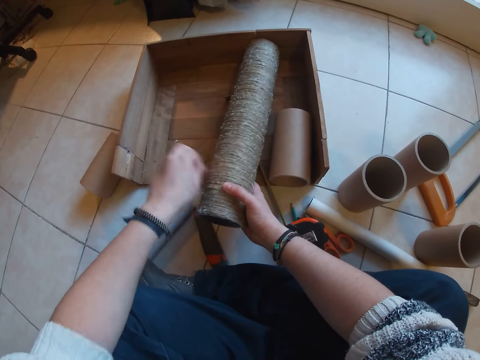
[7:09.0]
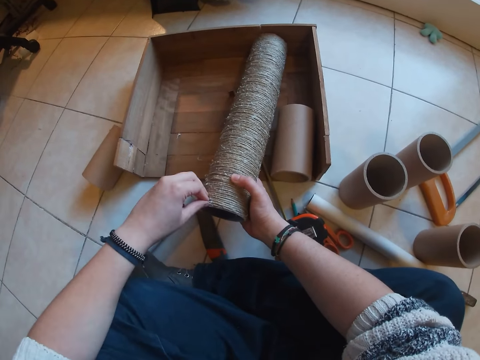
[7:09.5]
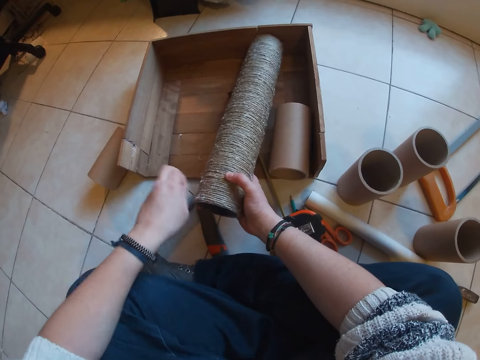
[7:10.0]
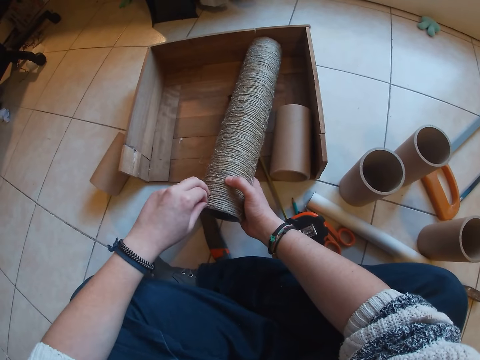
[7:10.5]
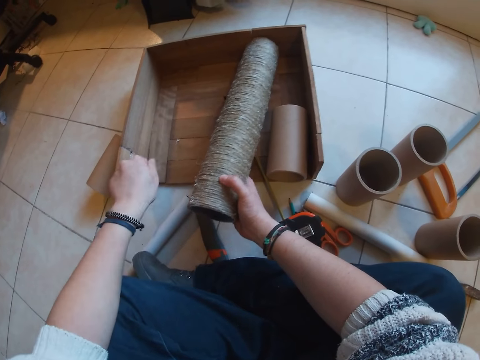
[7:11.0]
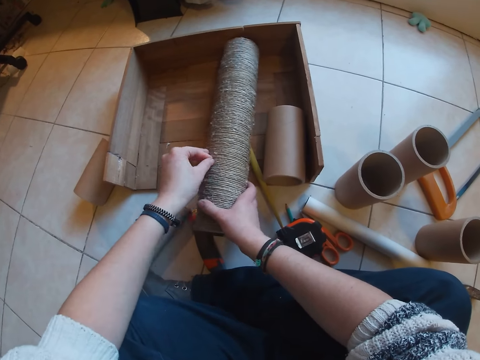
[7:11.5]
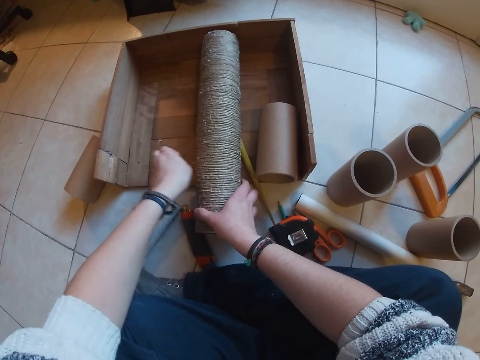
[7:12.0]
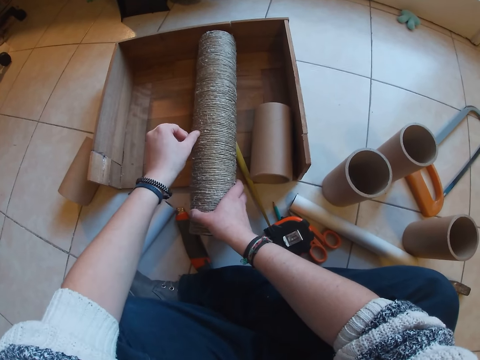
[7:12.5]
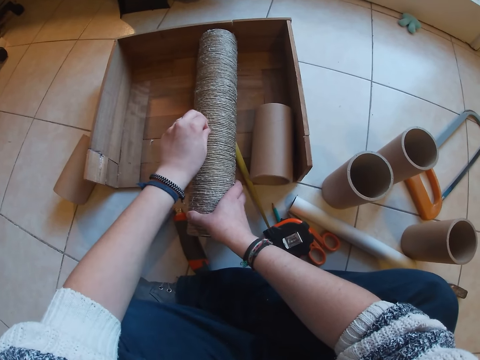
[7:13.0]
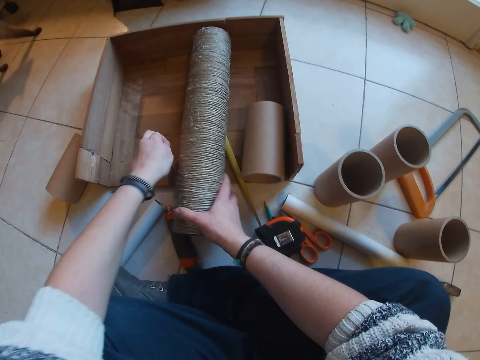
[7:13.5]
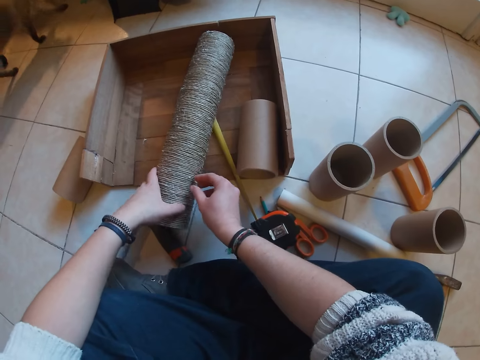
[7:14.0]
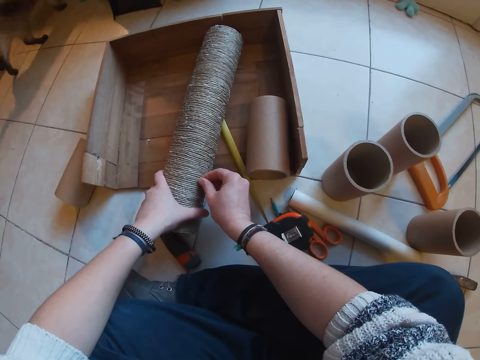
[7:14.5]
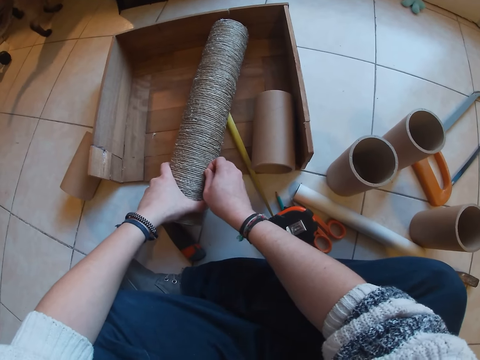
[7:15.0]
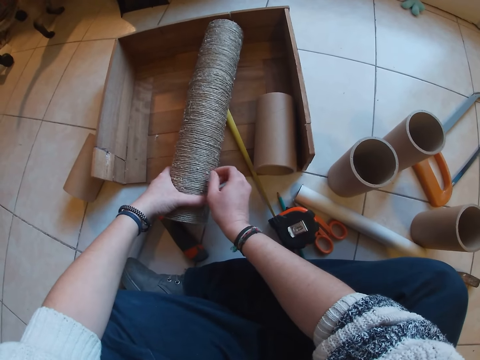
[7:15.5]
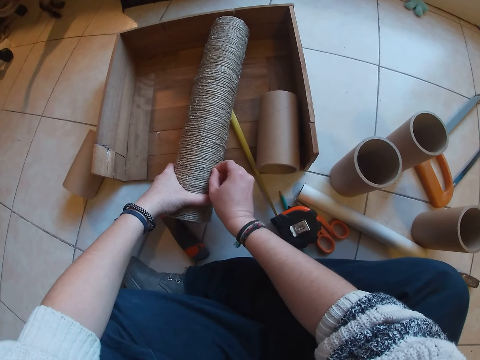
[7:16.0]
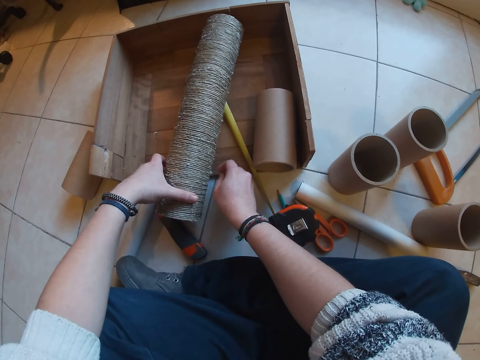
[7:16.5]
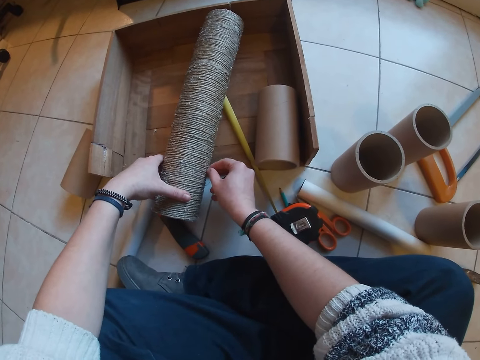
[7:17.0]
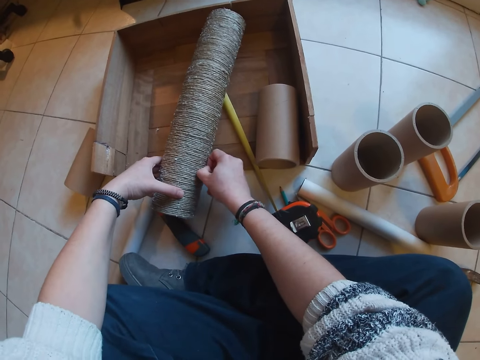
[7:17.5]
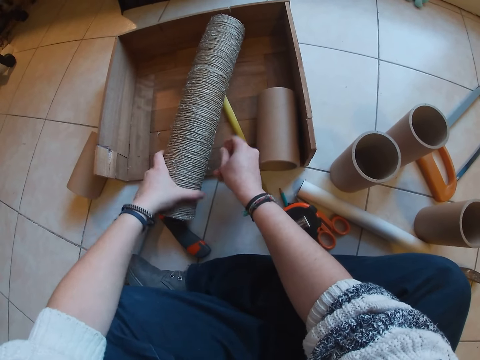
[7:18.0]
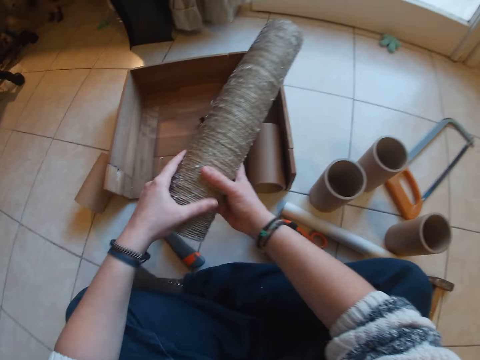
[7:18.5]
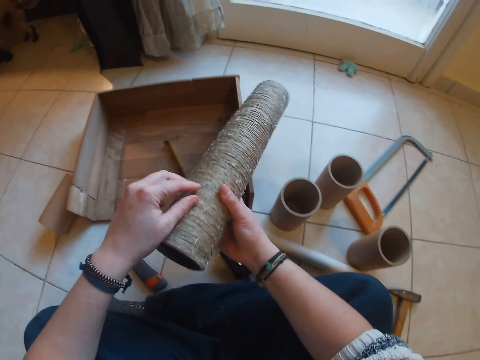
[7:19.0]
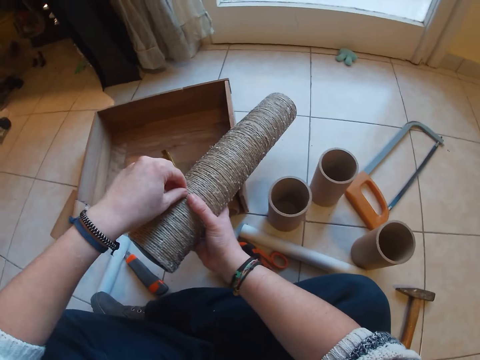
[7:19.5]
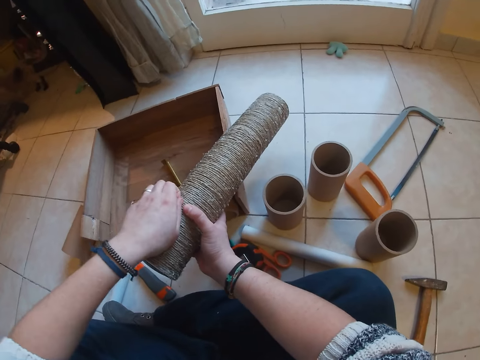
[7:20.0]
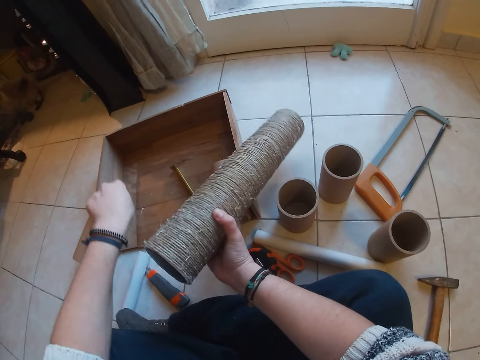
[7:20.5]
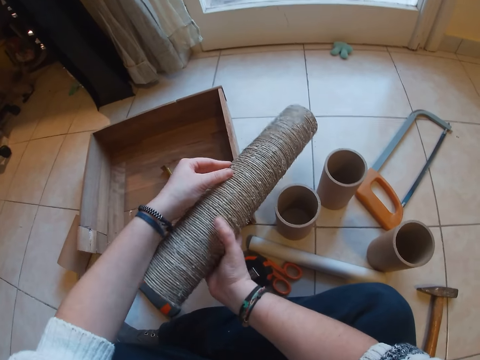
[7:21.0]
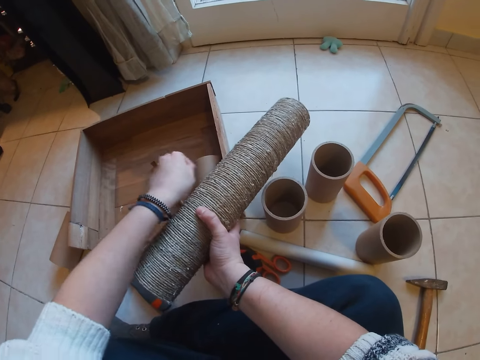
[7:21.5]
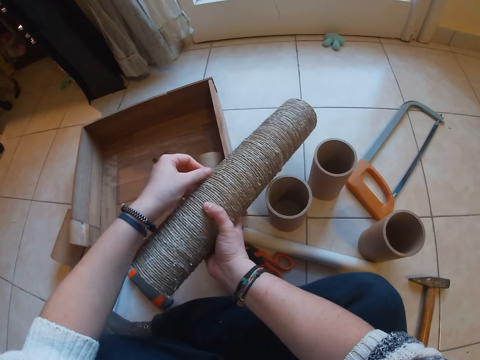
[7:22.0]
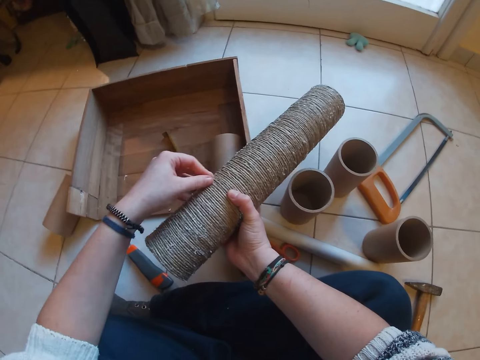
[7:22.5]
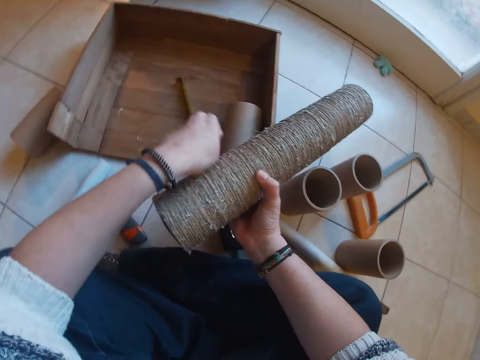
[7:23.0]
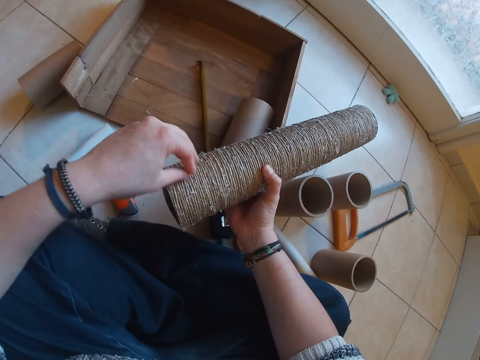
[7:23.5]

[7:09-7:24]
The camera wearer holds the twined cardboard tube with her left hand. She removes particles from the twined cardboard tube in her right hand with her left hand. She picks up the twined cardboard tube from the wooden pad with her left hand. She holds the twined cardboard tube in her left hand with her right hand. She removes particles from the twined cardboard tube in her right hand with her left hand.

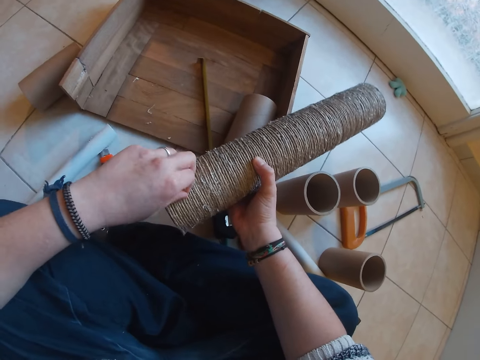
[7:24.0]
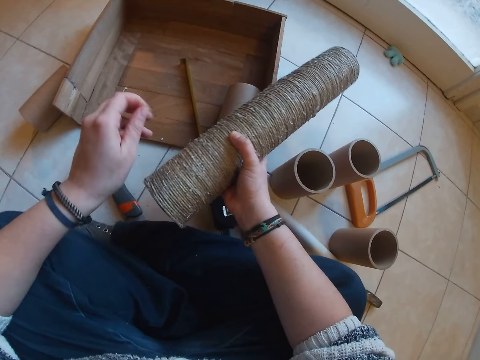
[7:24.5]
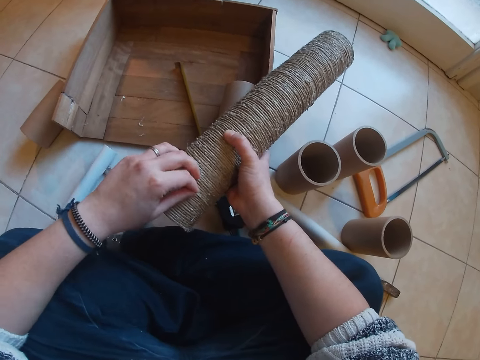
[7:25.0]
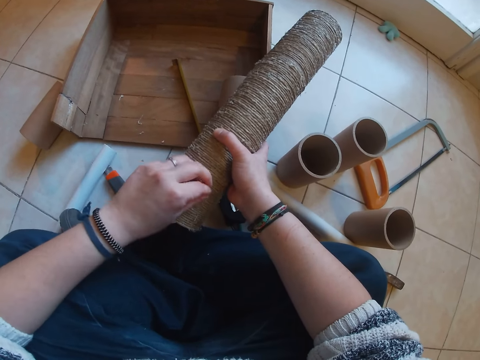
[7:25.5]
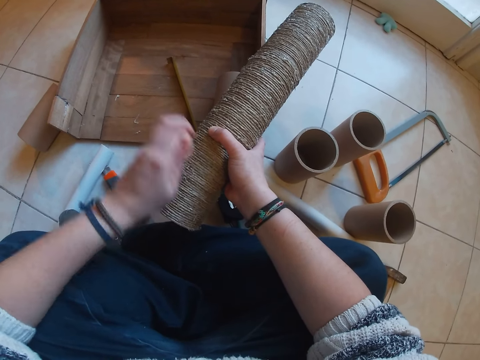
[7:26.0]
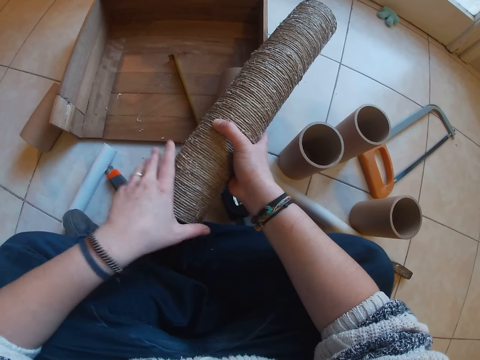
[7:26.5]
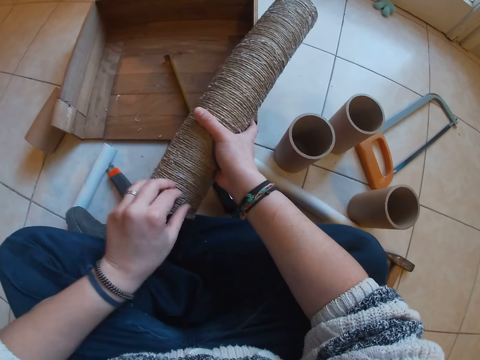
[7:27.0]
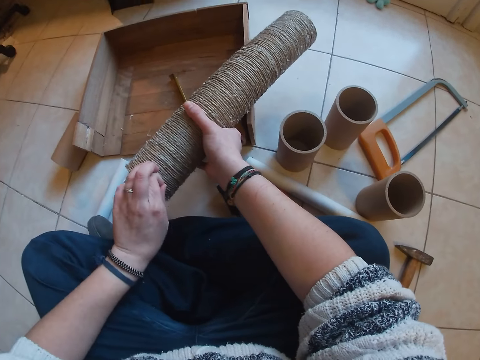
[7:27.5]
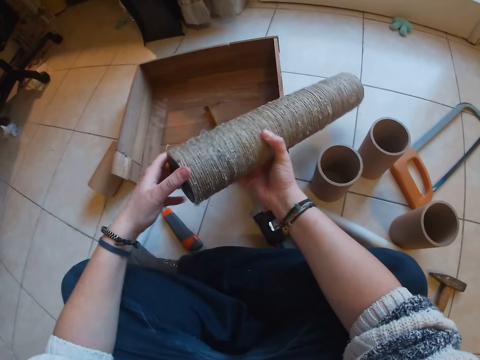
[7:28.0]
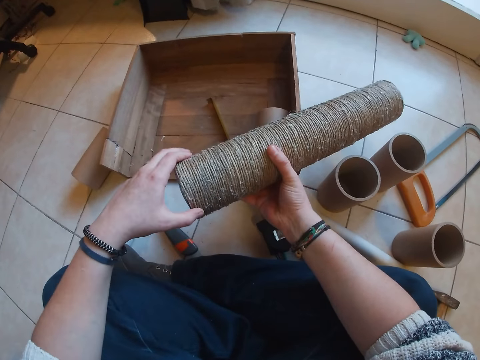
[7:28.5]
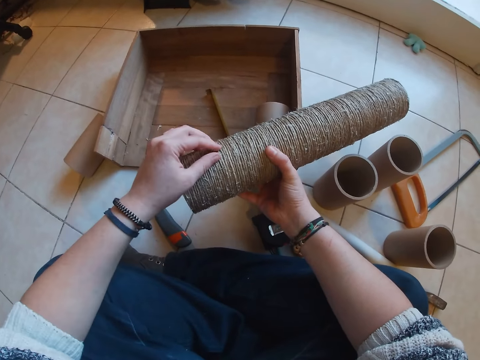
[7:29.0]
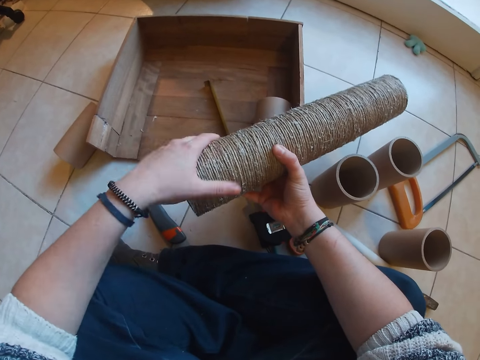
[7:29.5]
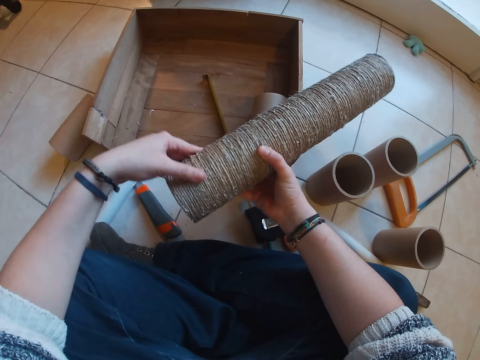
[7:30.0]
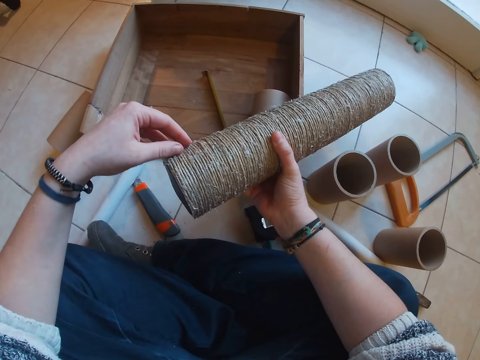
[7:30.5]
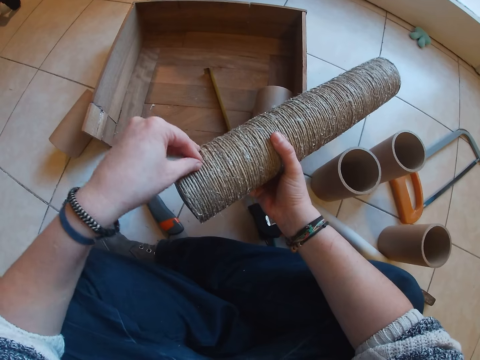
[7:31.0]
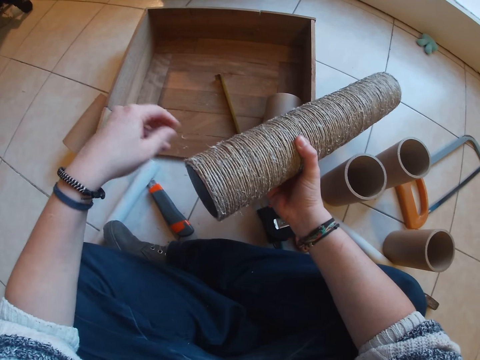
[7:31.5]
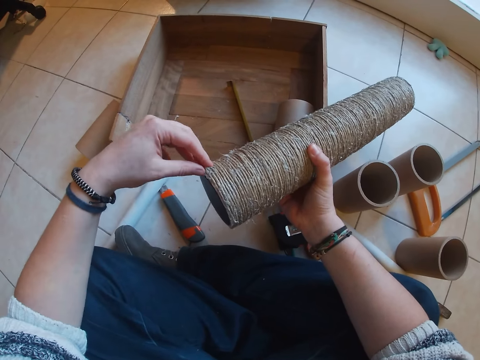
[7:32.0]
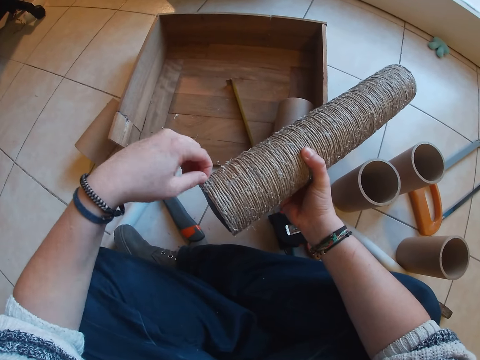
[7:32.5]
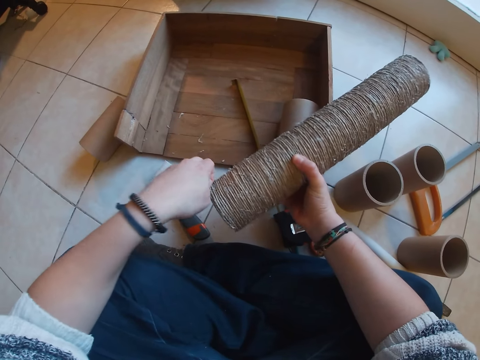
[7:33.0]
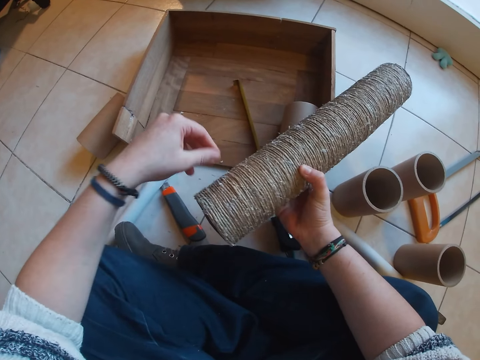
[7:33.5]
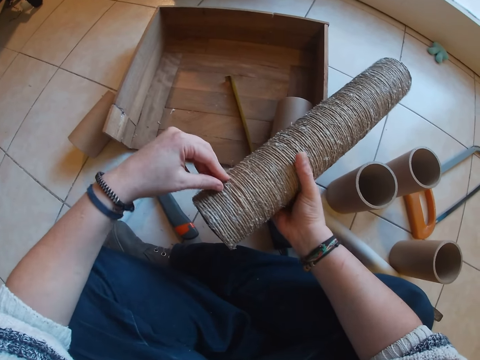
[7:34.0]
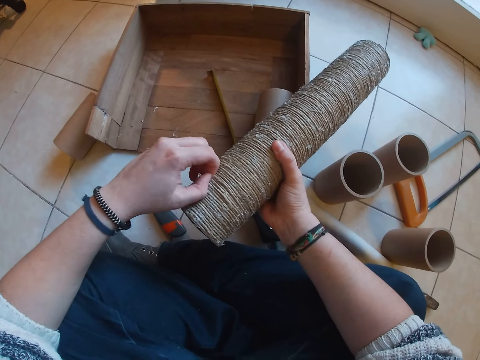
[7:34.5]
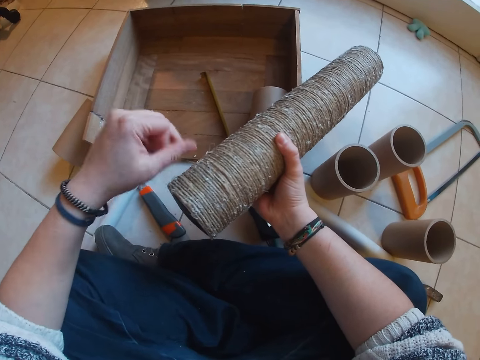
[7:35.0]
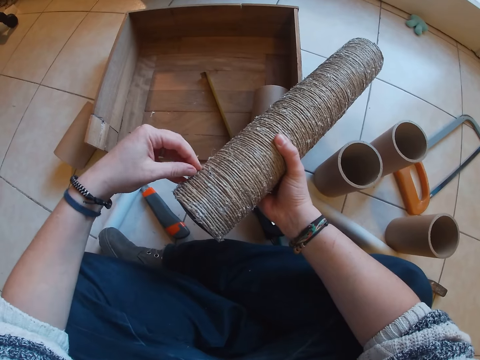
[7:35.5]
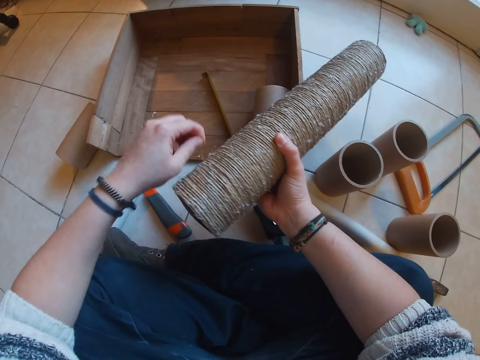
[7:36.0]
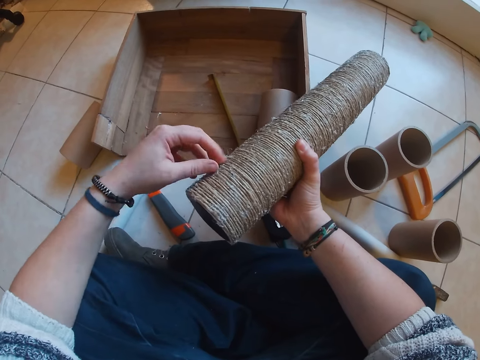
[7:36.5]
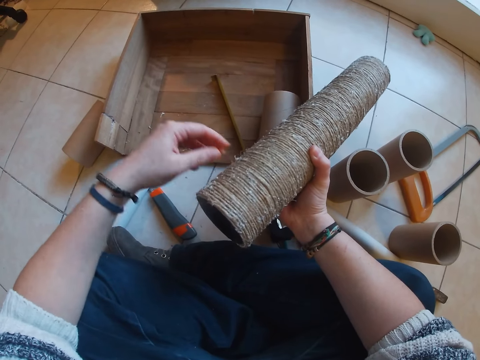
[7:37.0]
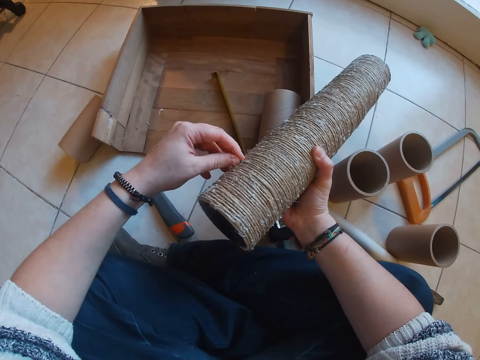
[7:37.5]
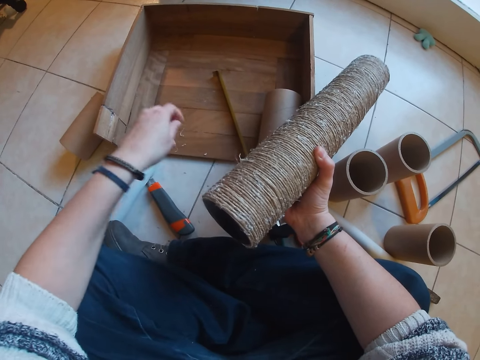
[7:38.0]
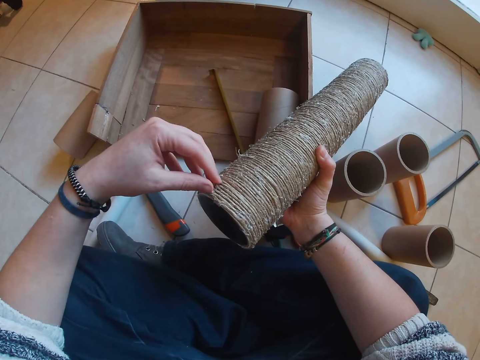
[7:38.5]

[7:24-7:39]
The camera wearer turns the twined cardboard tube in her right hand with her left hand. She removes particles from the twined cardboard tube in her right hand with her right hand.
